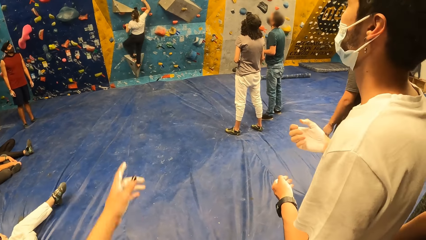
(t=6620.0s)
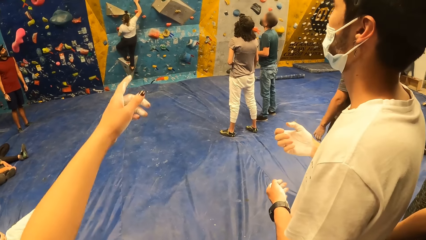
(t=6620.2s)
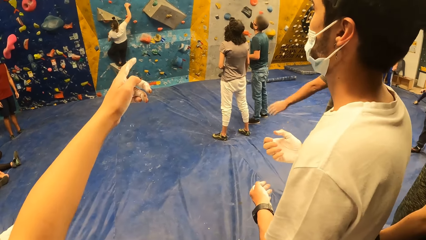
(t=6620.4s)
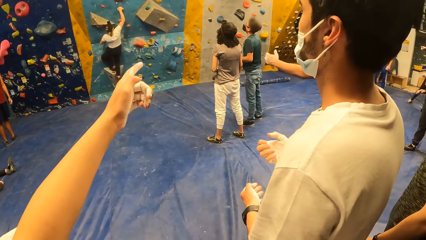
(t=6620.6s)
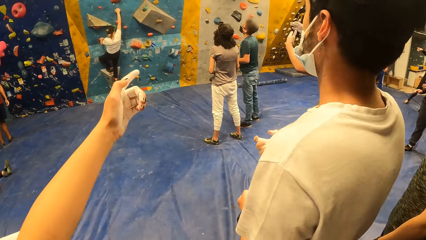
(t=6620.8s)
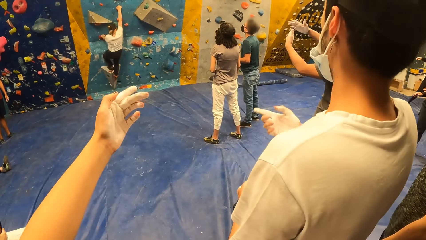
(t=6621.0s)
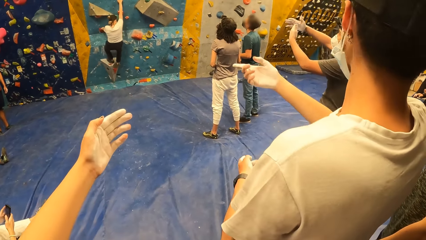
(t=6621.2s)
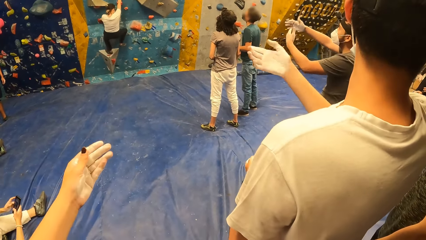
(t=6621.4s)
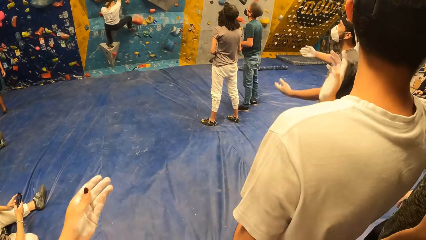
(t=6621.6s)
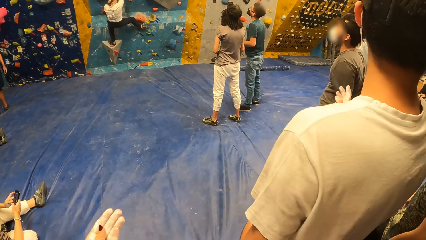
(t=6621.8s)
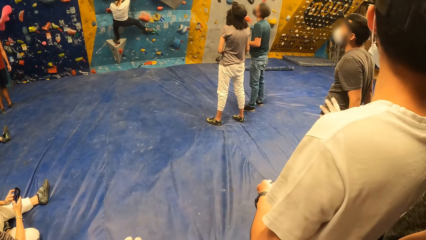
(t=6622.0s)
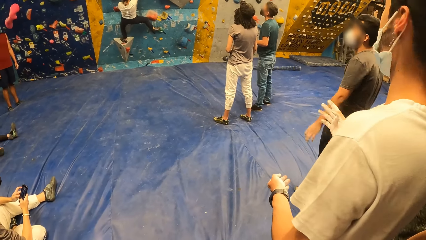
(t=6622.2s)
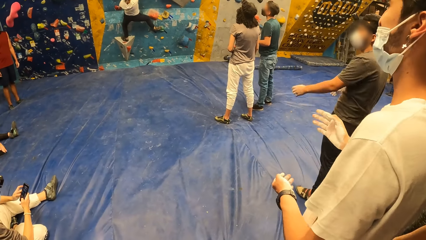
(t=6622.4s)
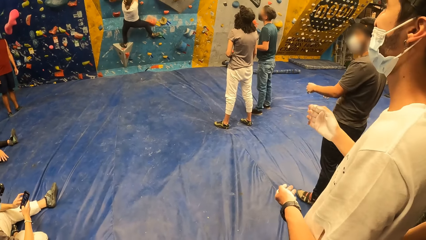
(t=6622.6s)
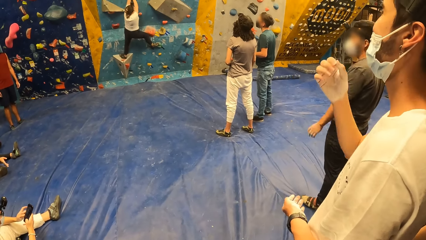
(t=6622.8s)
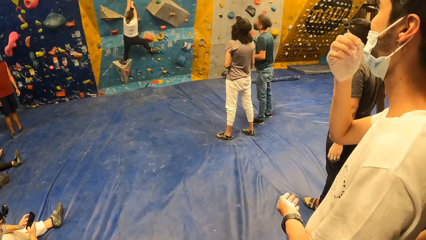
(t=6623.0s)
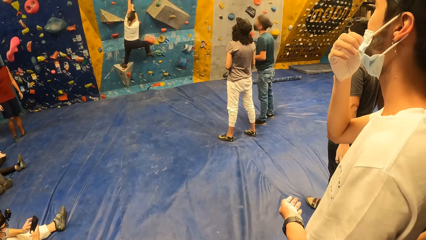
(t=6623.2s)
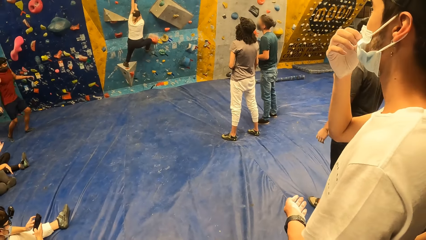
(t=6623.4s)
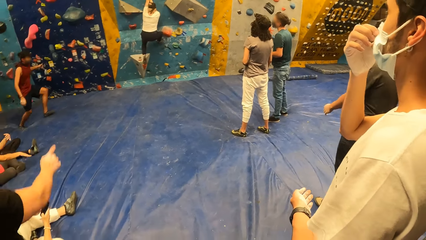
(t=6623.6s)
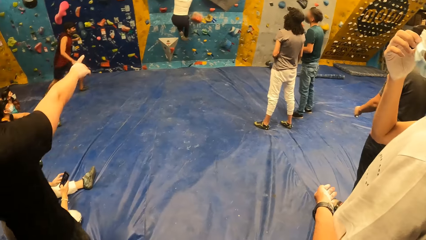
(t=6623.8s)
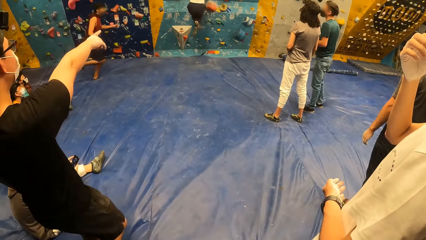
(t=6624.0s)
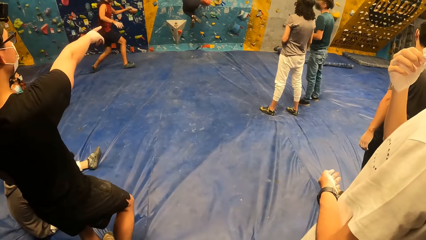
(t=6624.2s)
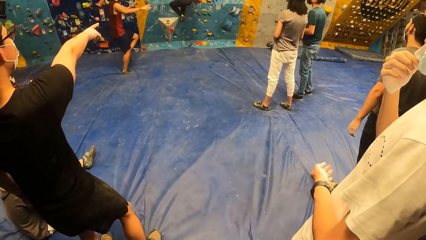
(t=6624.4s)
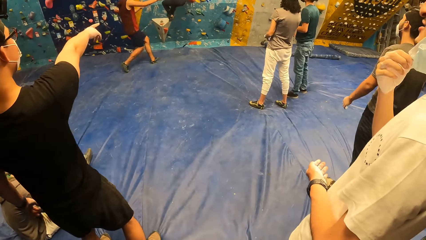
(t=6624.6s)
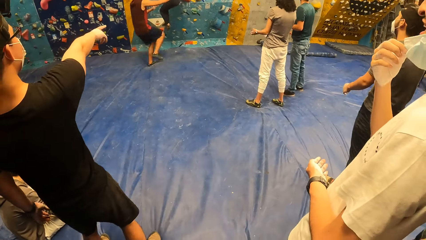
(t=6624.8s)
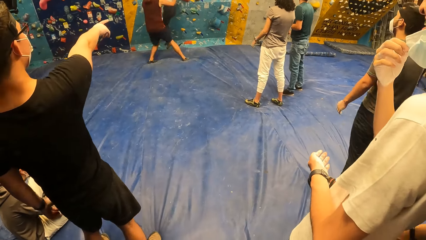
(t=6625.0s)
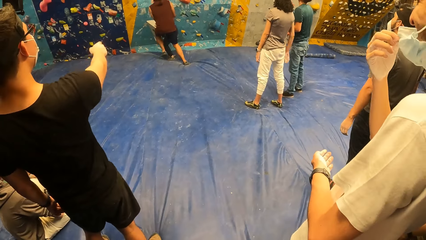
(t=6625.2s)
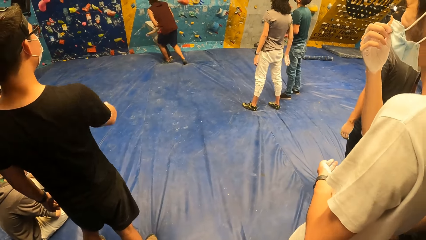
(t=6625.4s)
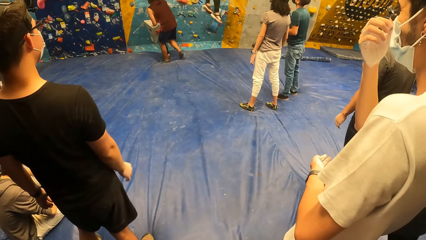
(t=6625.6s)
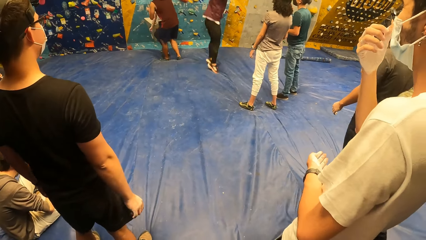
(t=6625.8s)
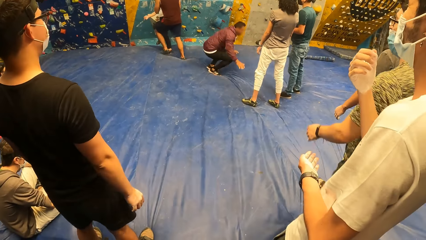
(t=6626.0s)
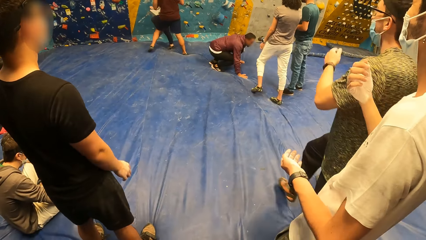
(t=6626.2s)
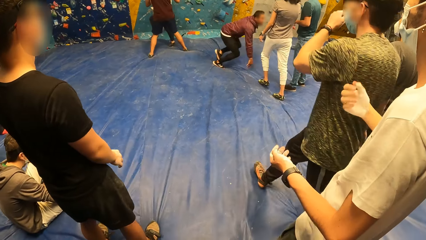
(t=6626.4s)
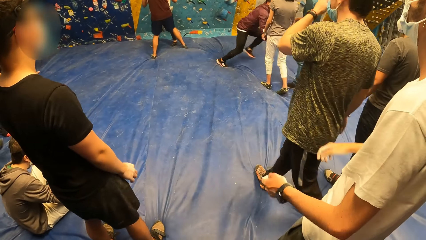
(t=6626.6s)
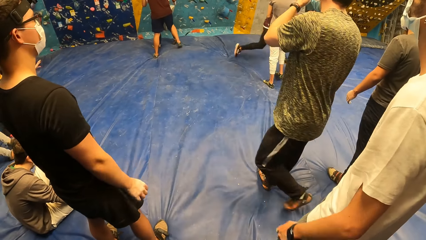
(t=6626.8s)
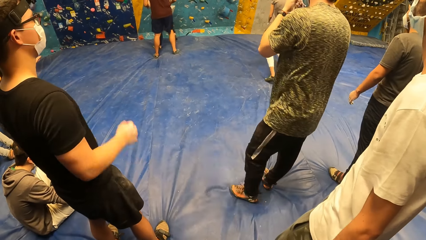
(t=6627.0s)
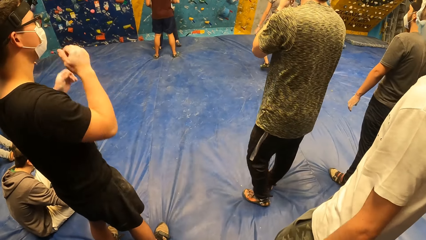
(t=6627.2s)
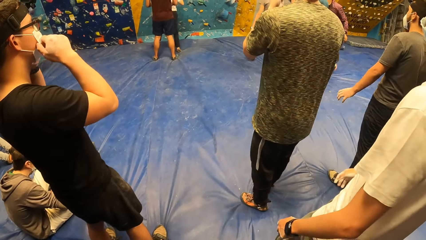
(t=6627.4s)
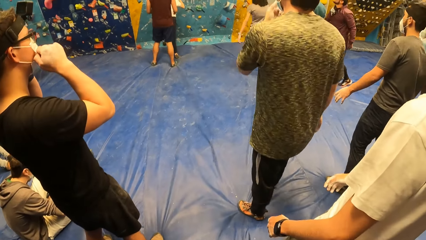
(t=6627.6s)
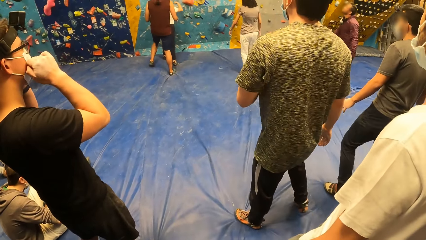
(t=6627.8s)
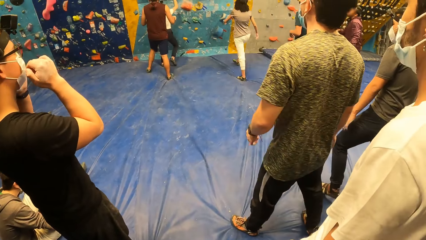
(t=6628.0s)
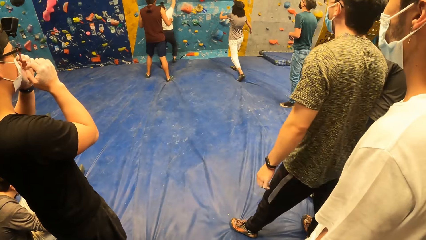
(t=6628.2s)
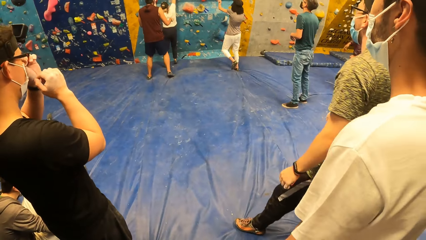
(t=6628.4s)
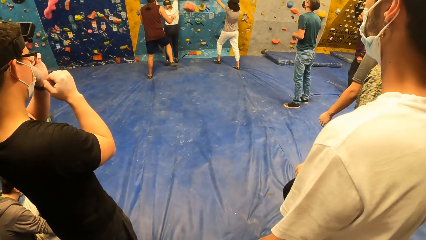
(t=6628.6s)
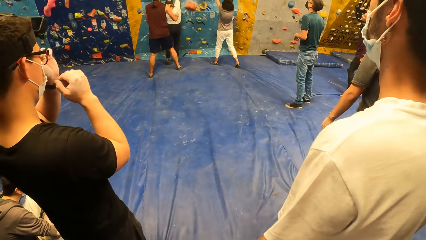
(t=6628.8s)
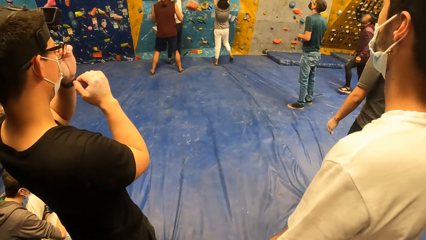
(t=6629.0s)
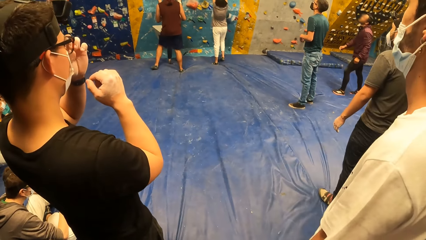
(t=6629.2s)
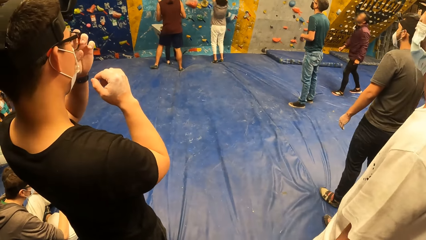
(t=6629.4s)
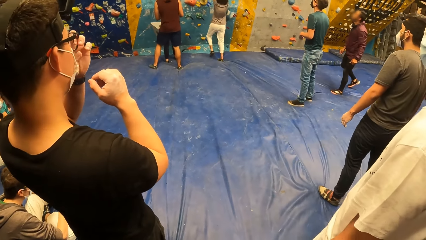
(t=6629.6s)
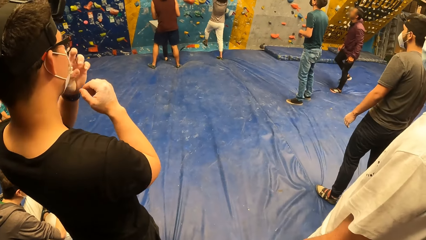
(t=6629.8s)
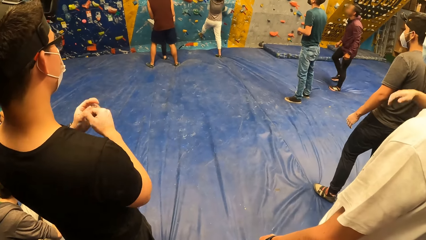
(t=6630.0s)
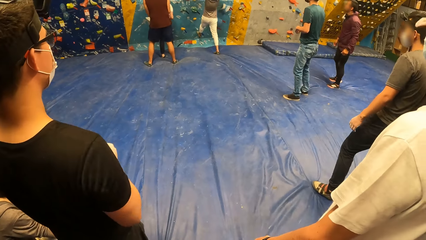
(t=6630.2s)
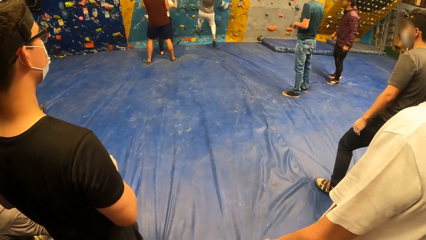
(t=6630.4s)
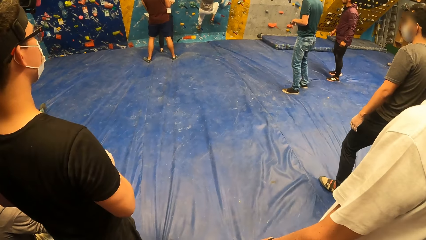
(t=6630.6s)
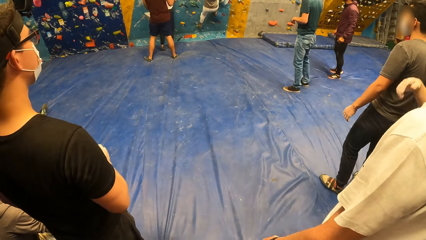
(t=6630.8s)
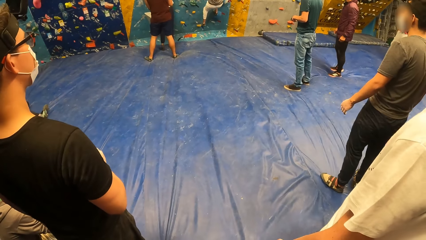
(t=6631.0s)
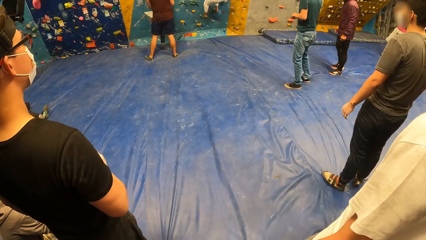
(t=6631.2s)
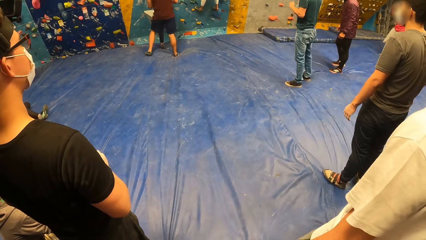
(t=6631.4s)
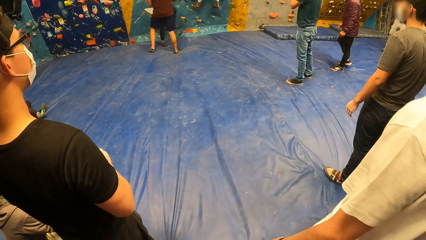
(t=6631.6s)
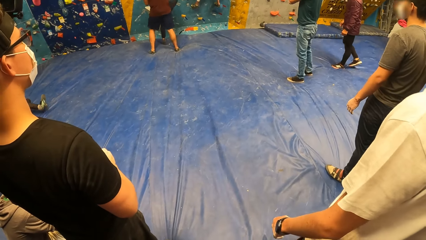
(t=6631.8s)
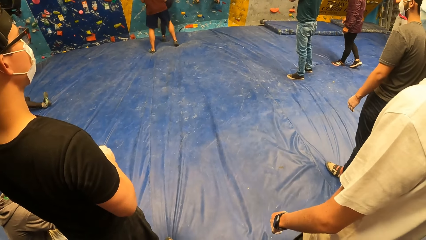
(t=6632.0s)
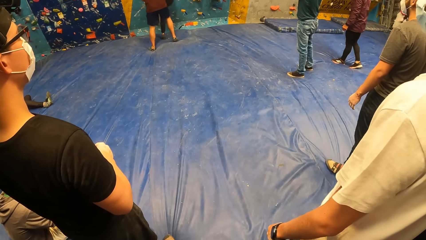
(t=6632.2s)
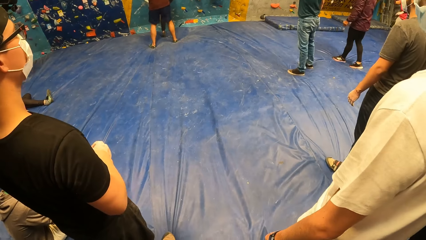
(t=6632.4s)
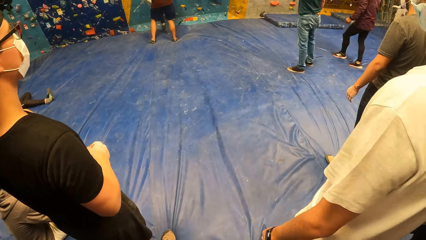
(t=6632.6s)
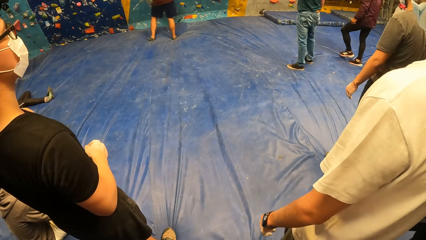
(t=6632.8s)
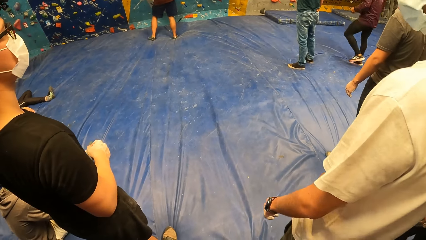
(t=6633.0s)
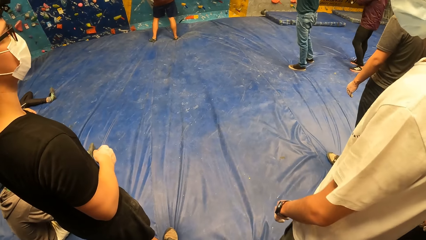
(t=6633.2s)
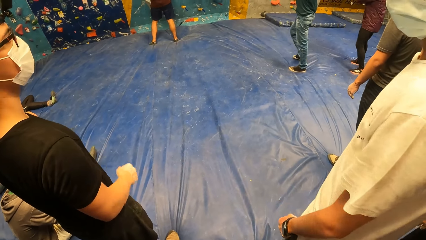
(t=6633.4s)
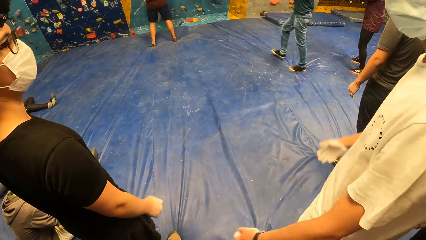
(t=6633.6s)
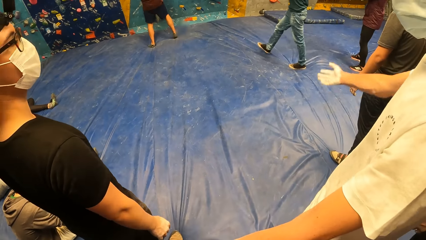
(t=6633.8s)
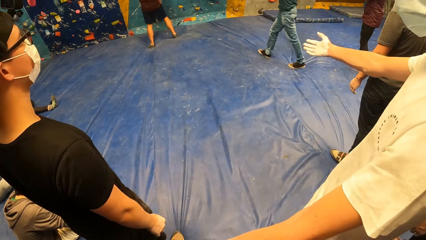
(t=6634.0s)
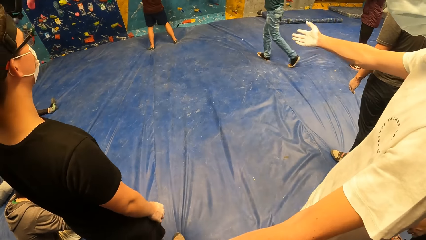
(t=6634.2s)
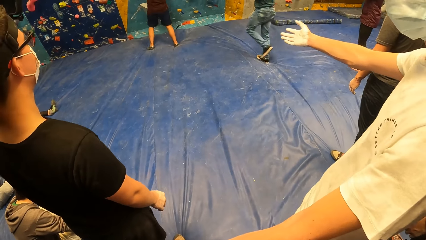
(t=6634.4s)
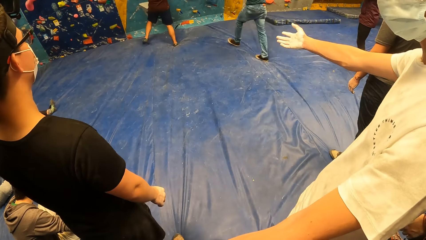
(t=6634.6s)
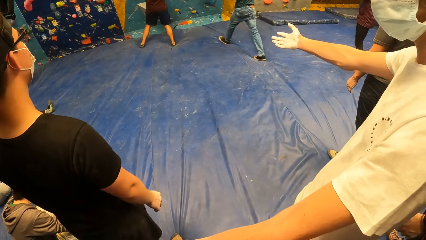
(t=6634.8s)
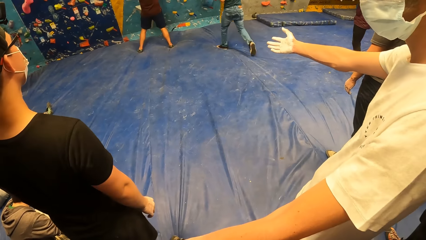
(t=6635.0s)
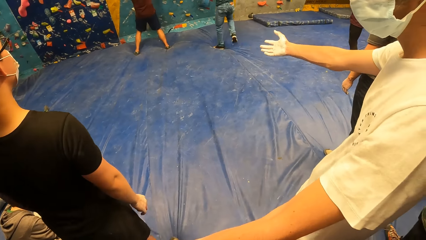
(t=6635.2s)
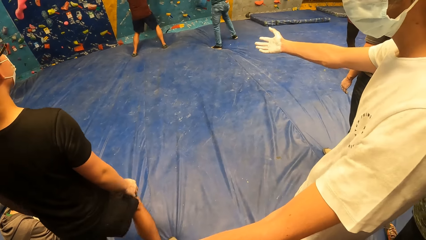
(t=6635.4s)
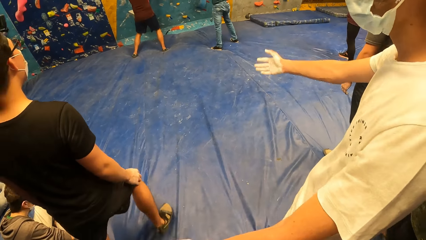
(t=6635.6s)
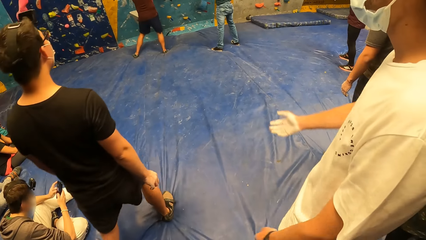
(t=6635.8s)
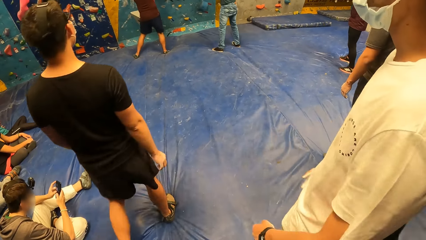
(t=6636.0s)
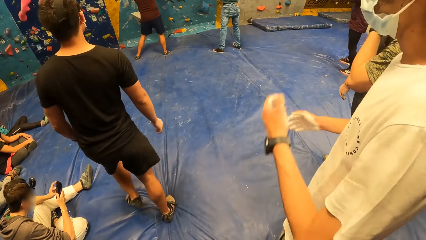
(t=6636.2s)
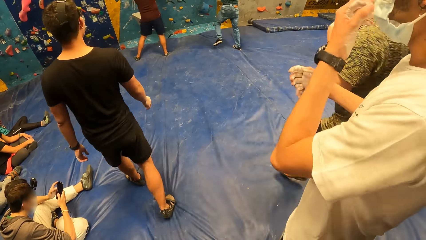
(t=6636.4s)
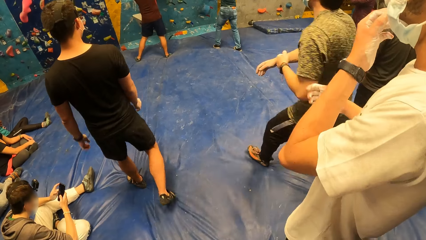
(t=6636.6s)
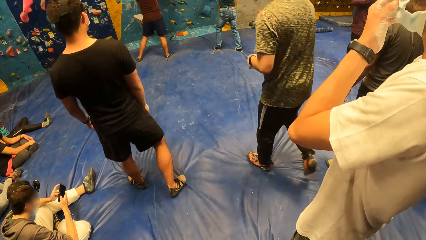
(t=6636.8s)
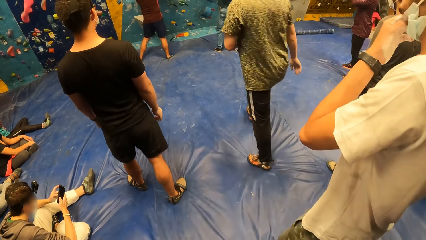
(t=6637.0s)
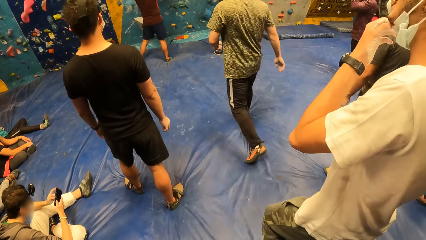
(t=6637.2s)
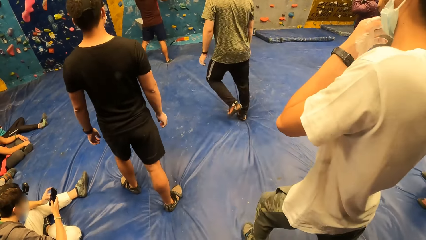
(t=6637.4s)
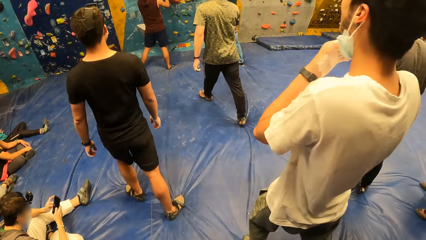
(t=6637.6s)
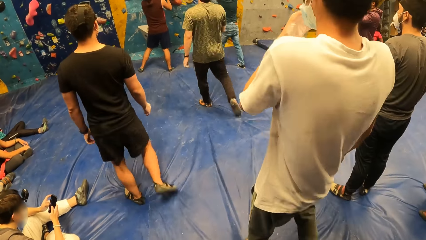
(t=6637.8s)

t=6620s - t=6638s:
The camera wearer points her left hand at the bouldering wall. A lady climbs the wall. A man points his right hand at the bouldering wall. A woman gets down from the bouldering wall. Another man gets down from the bouldering wall. The camera wearer looks around the boulder gym. Another woman climbs the bouldering wall with her feet and hands. The first woman climbs the bouldering wall with her legs and hands. A third man points his right hand at the bouldering wall. A fourth man operates a phone with both hands. A fifth man walks to the bouldering wall.
